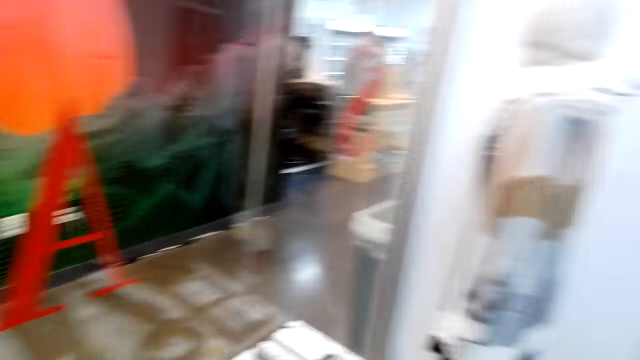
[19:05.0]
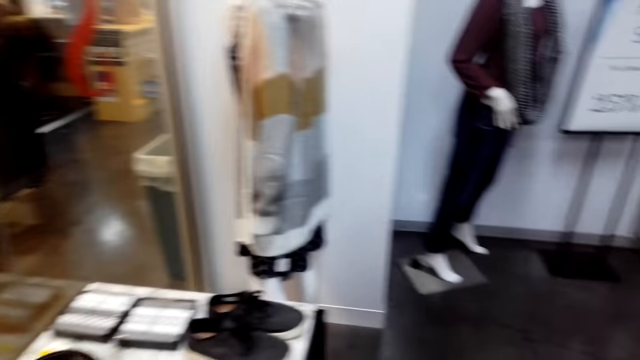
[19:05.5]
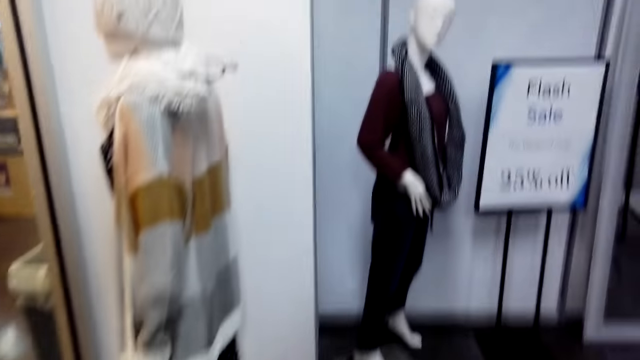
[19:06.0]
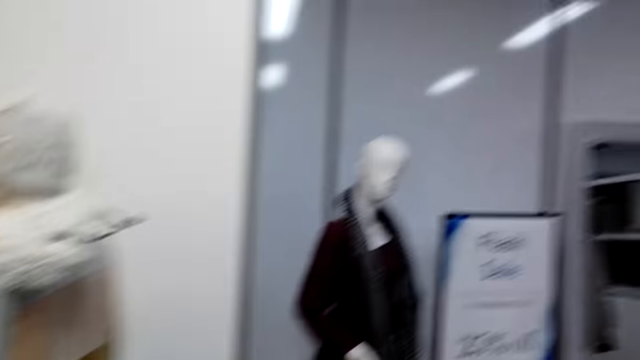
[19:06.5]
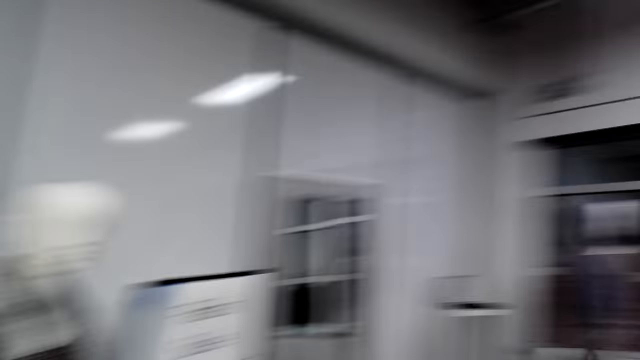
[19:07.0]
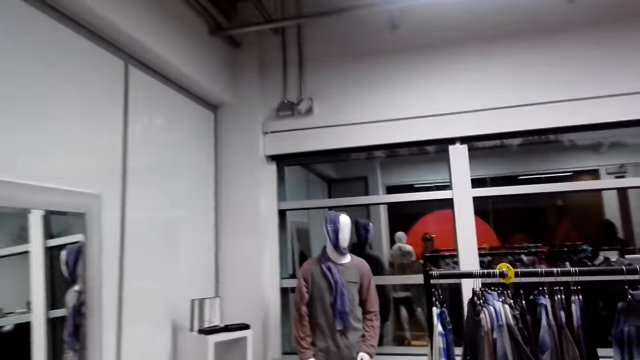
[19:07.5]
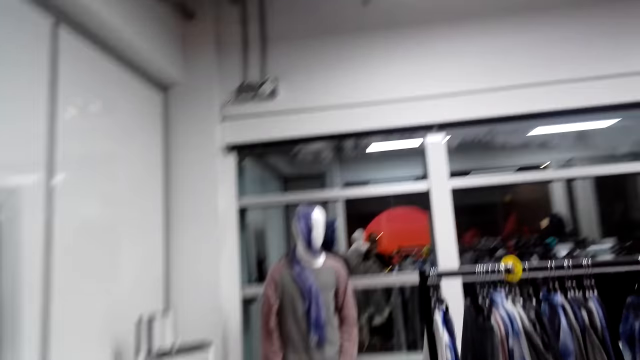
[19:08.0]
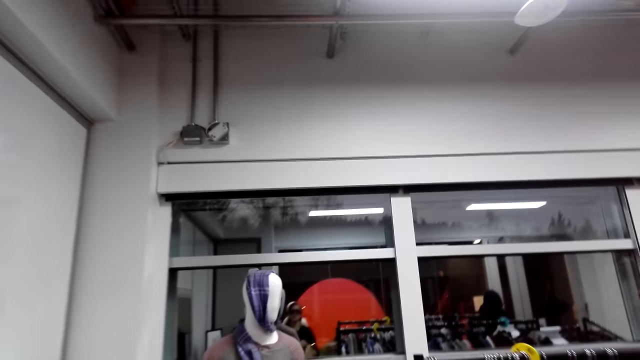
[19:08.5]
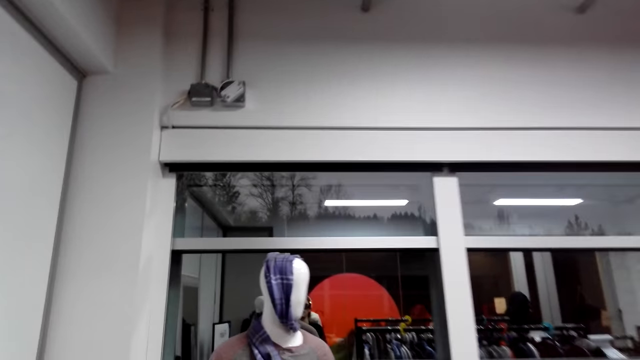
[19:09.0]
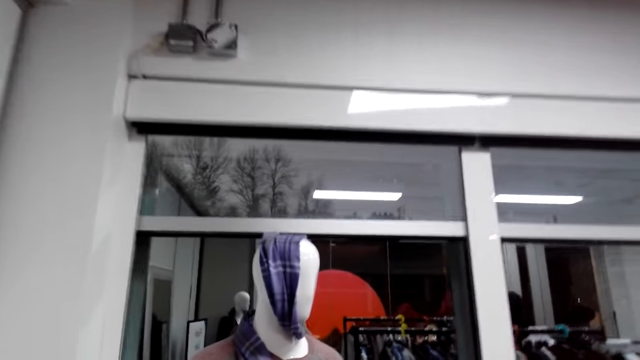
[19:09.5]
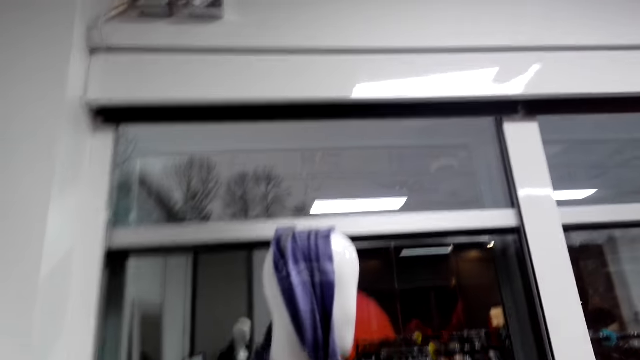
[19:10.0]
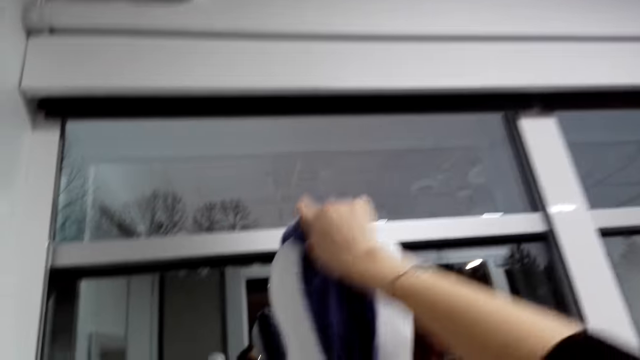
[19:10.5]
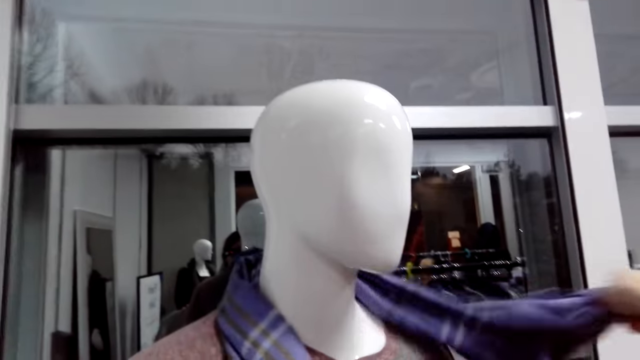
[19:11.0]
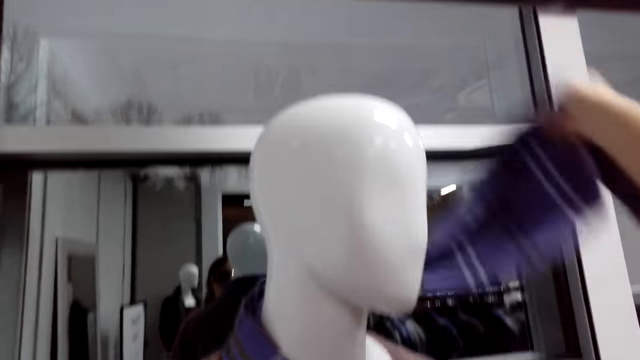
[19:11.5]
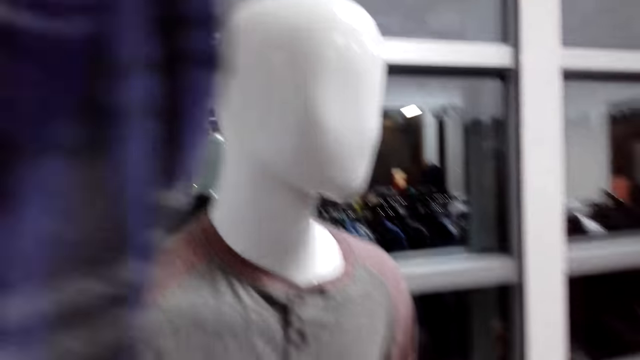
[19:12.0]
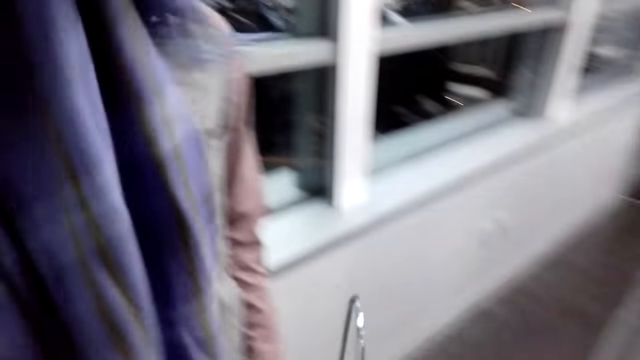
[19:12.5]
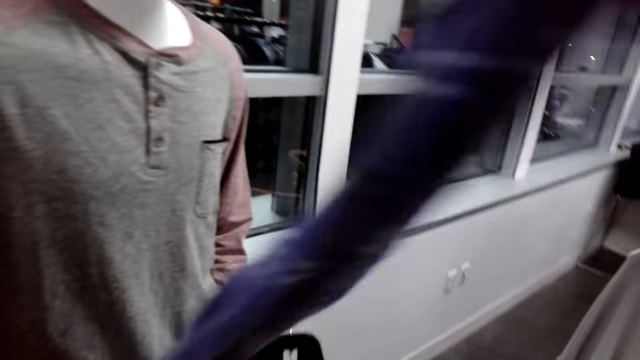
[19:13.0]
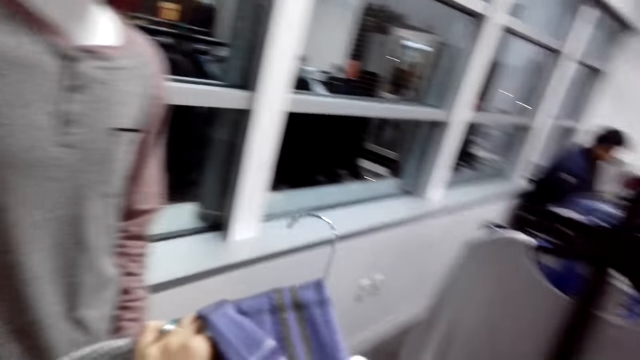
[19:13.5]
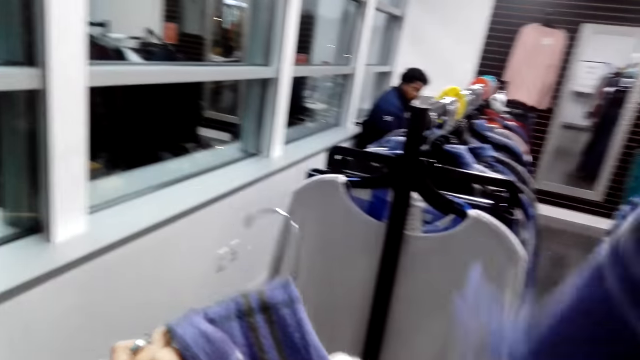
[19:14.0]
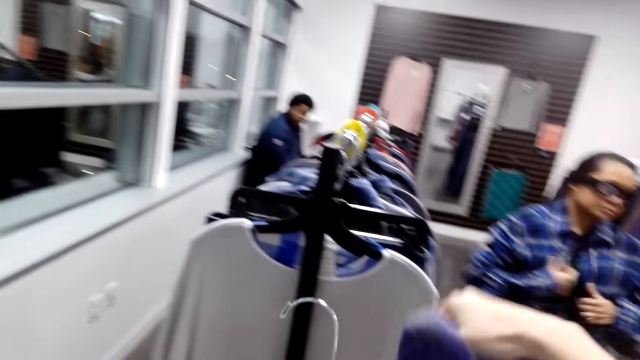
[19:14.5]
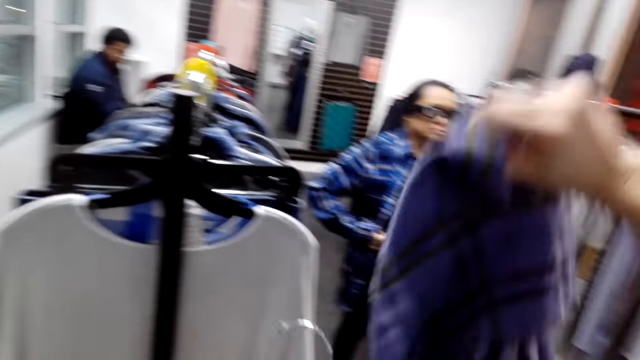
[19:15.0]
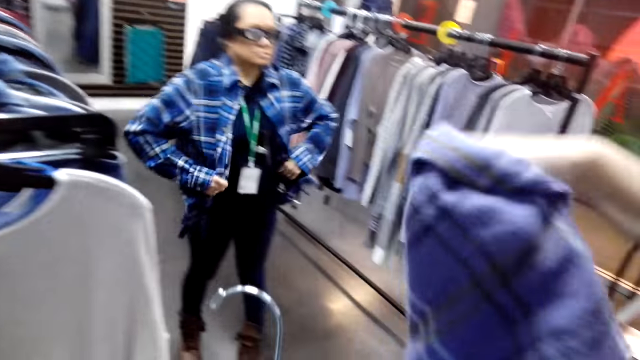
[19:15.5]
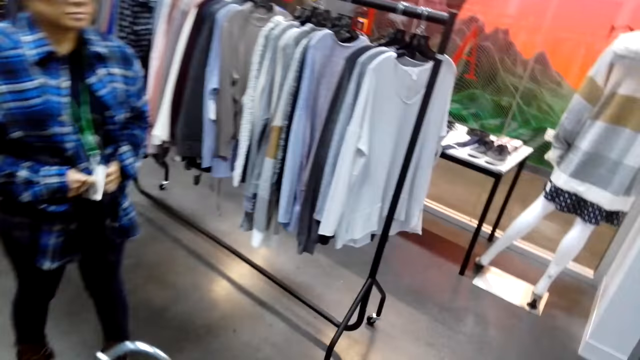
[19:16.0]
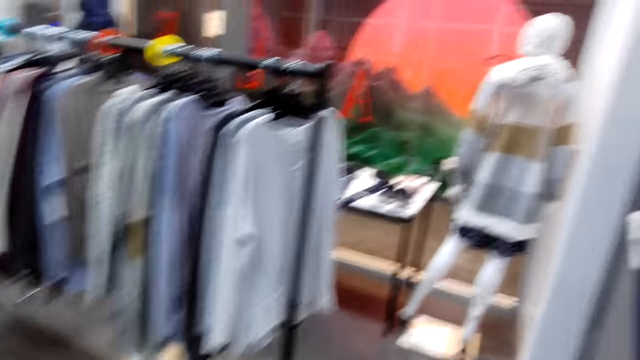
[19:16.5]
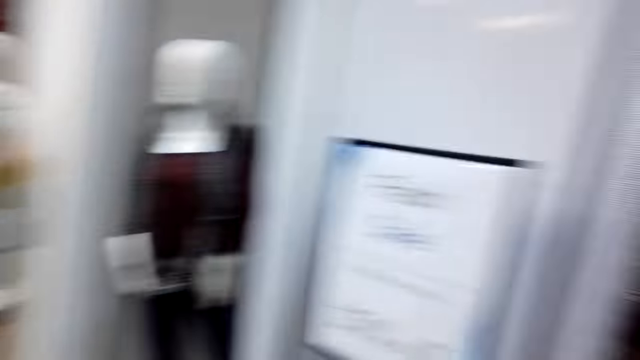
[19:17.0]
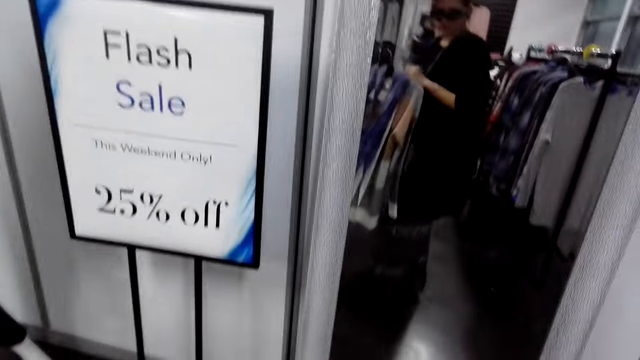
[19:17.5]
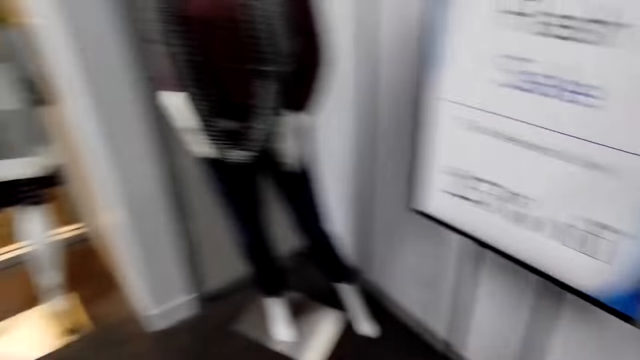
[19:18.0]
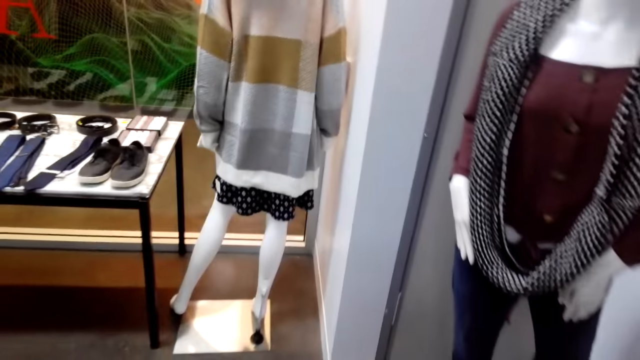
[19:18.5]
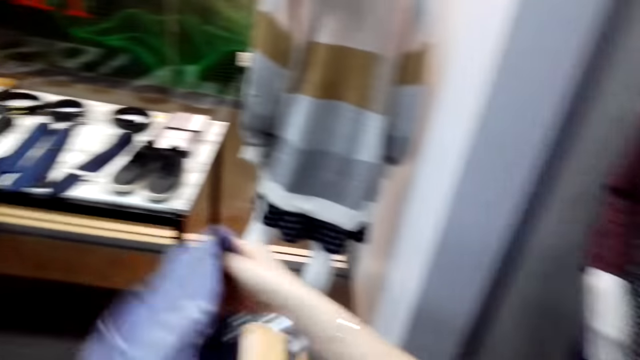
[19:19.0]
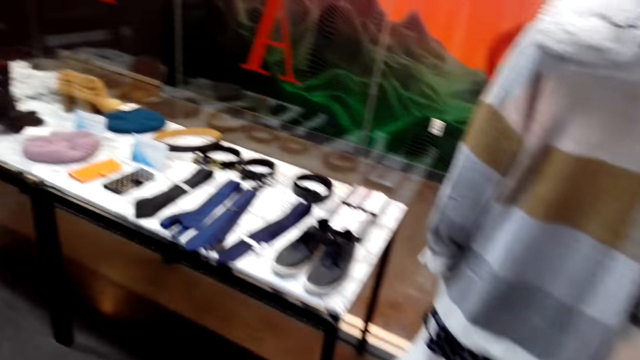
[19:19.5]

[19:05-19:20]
The camera wearer looks at the displayed items. They walk in the room. They hold a scarf on a dummy. They take the scarf from a mannequin. They put the scarf on a hanger. They turn around. They walk around.

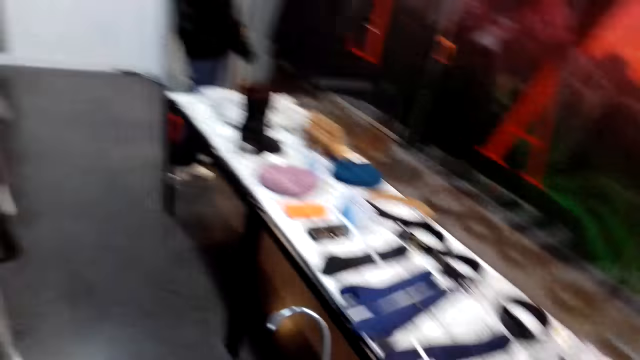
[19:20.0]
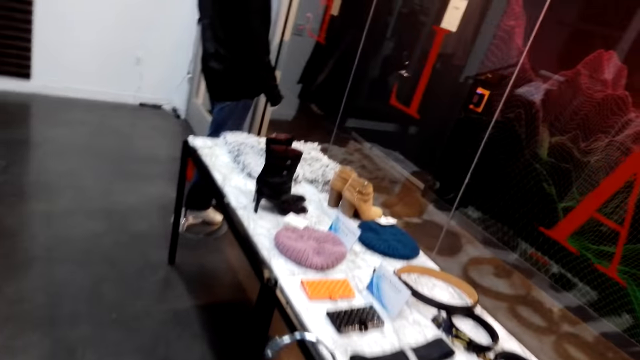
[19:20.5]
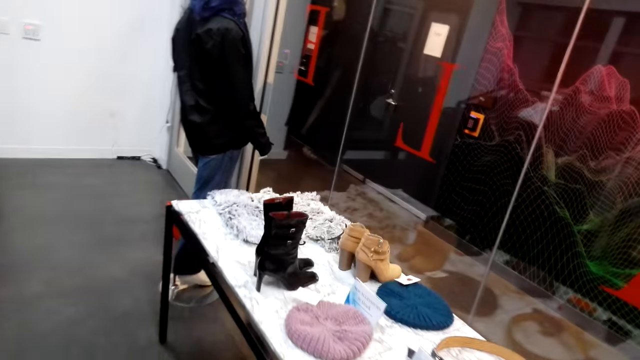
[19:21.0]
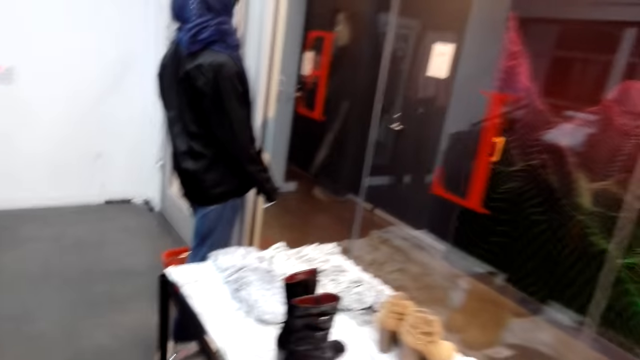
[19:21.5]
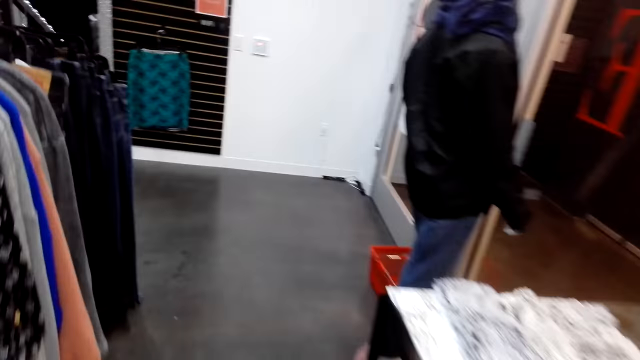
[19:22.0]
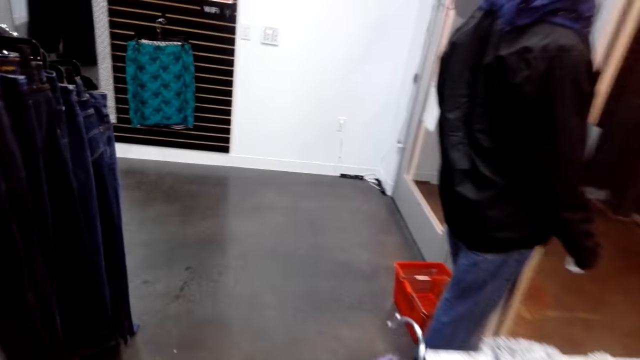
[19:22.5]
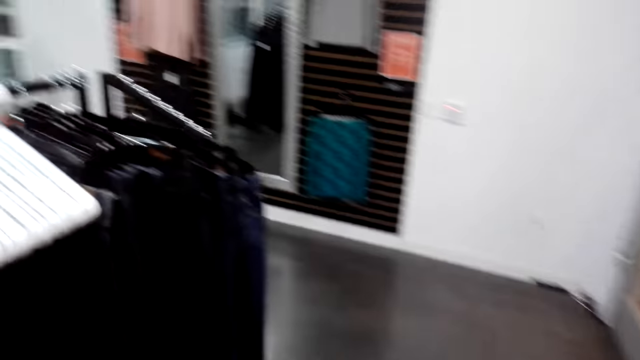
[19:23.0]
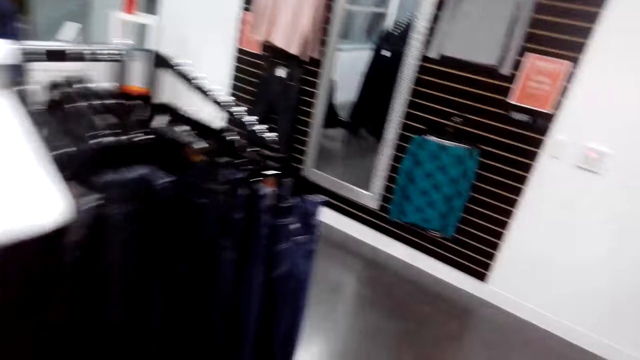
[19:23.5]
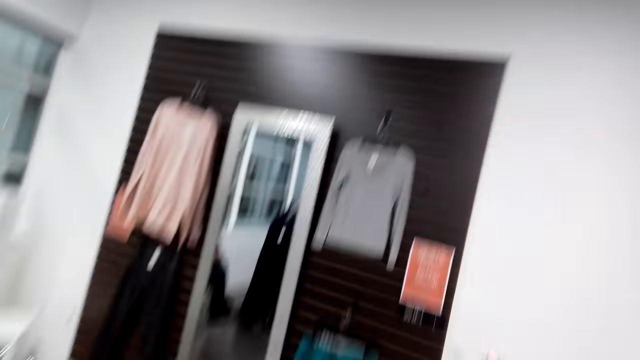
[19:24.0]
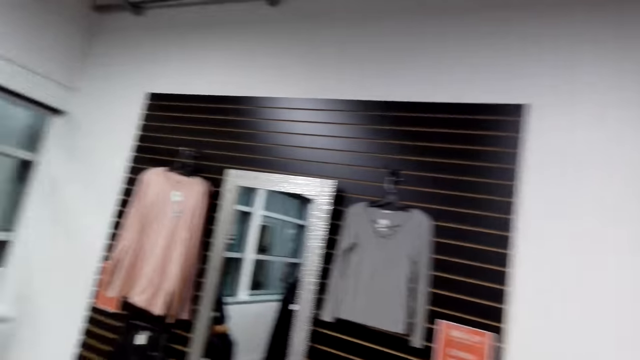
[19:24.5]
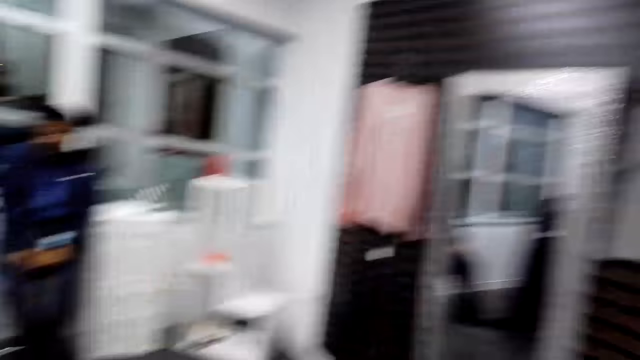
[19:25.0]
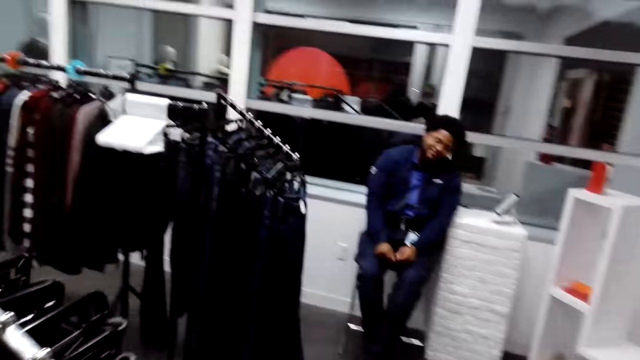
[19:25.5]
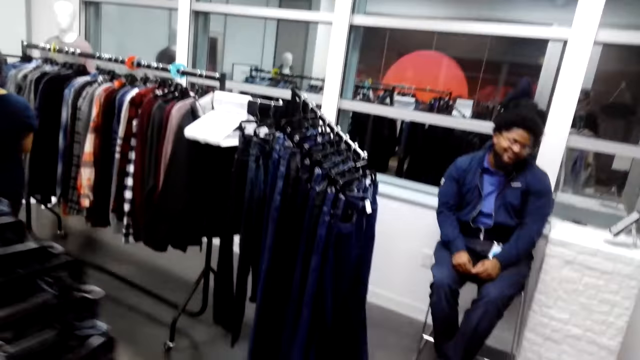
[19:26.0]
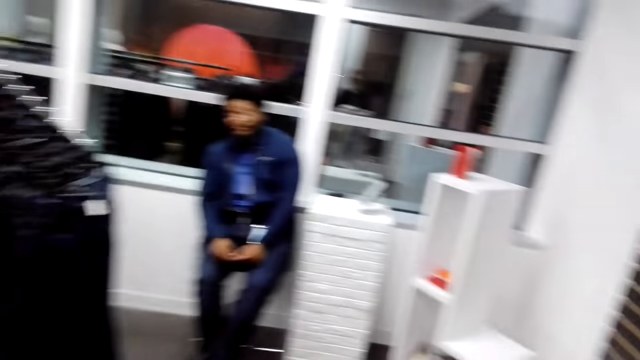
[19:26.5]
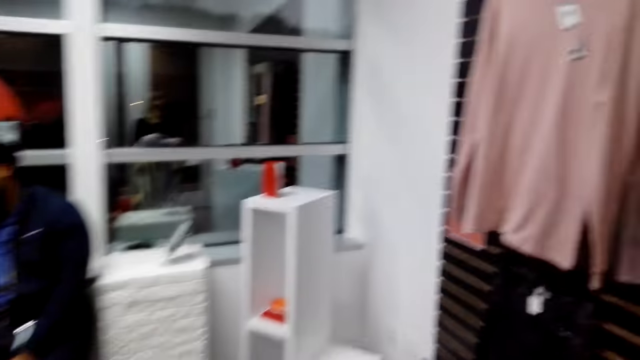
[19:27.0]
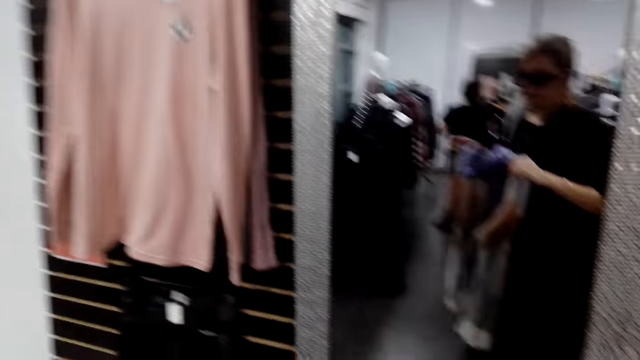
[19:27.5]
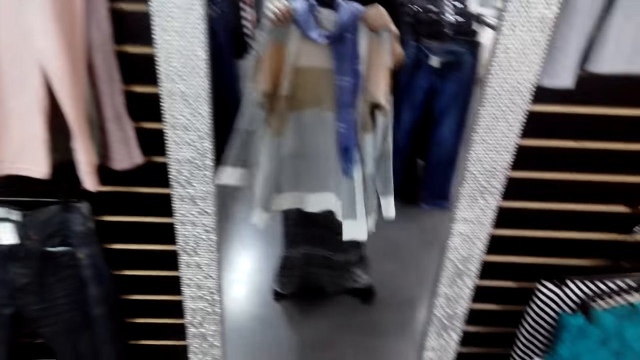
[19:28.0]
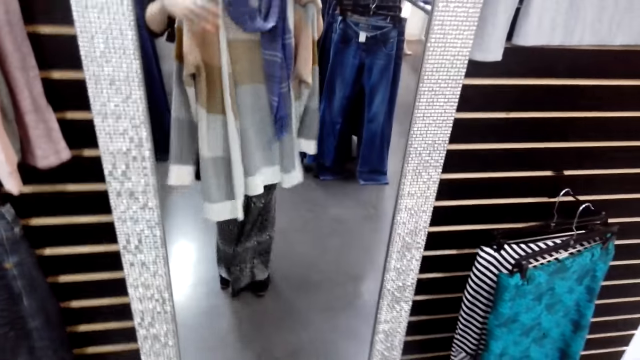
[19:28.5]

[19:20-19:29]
The camera wearer turns around. They walk around. They turn around. They walk in the room.
